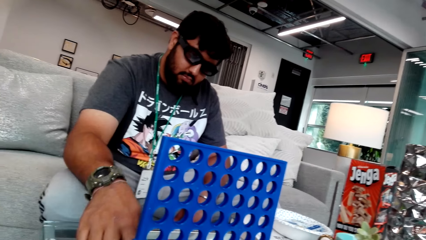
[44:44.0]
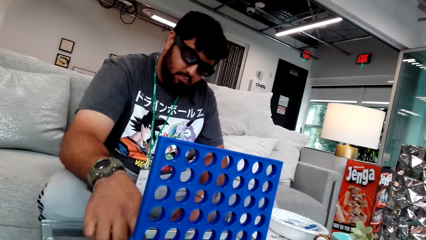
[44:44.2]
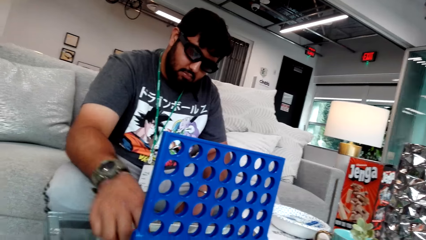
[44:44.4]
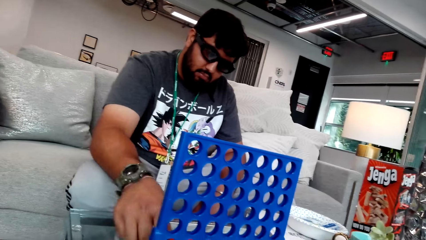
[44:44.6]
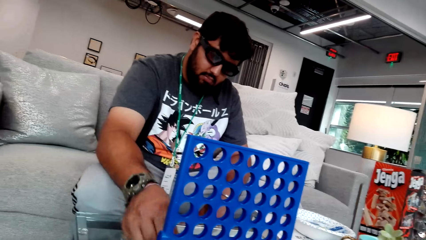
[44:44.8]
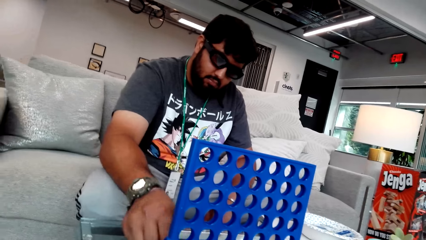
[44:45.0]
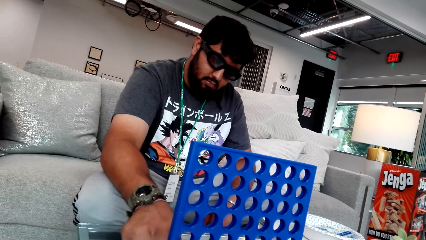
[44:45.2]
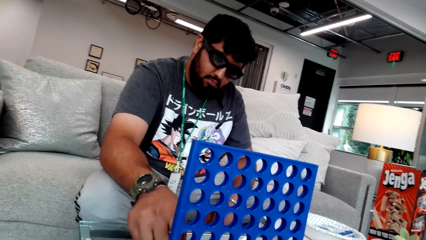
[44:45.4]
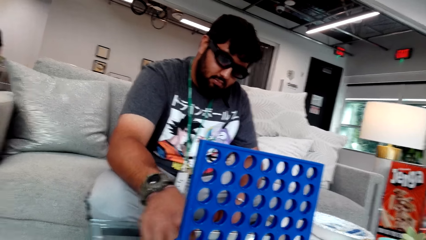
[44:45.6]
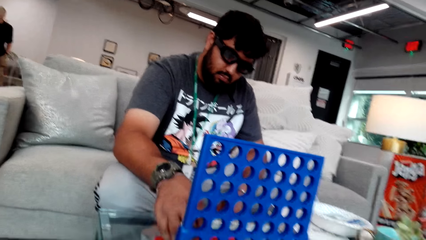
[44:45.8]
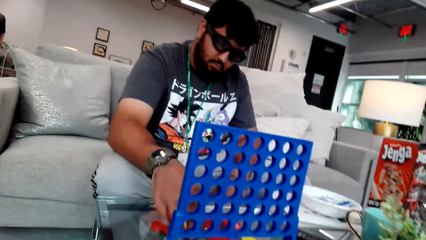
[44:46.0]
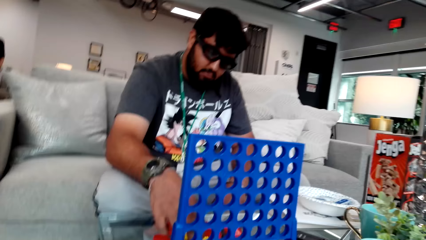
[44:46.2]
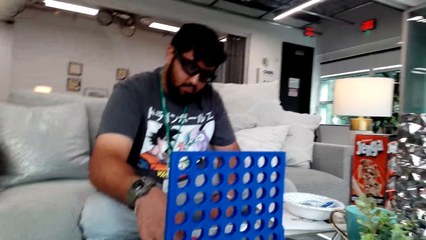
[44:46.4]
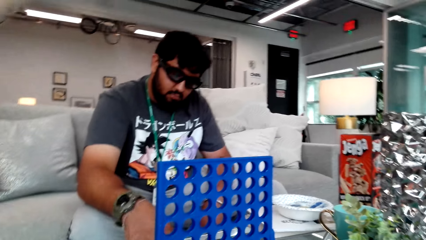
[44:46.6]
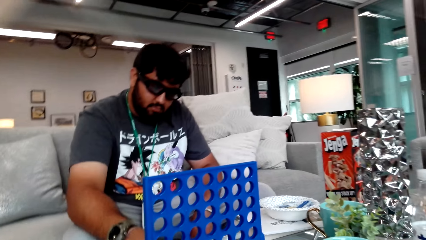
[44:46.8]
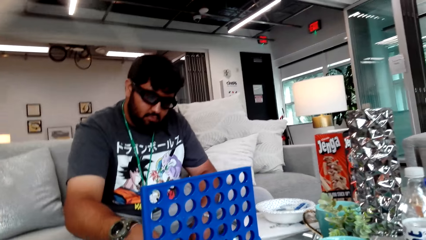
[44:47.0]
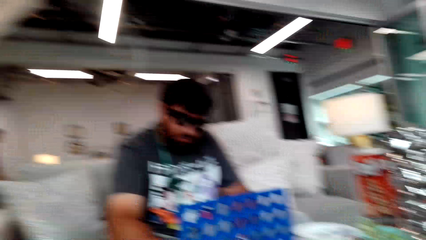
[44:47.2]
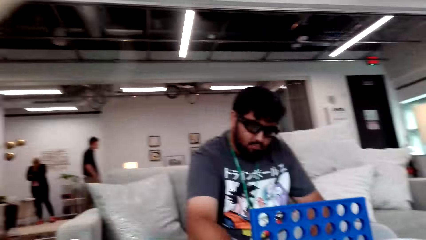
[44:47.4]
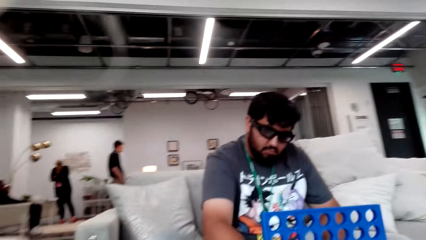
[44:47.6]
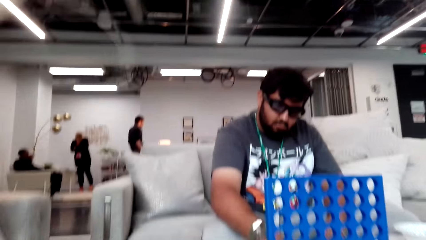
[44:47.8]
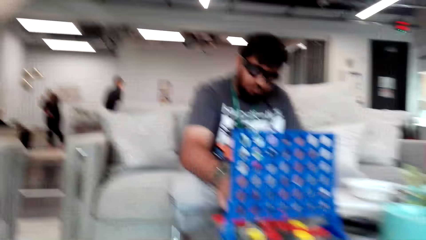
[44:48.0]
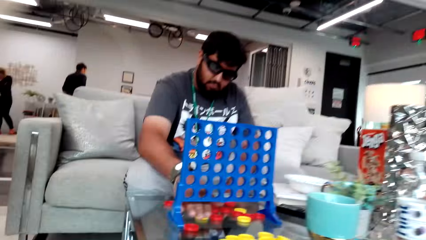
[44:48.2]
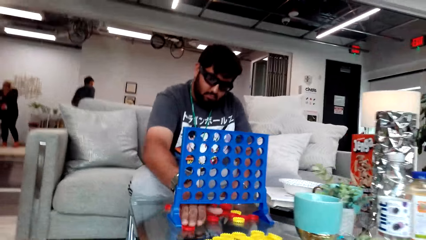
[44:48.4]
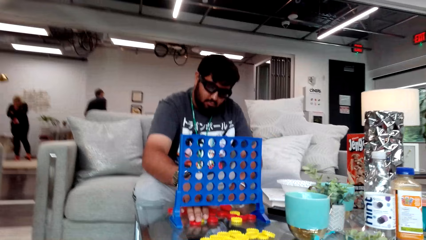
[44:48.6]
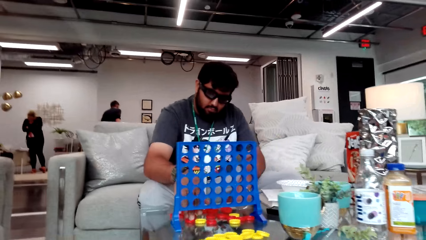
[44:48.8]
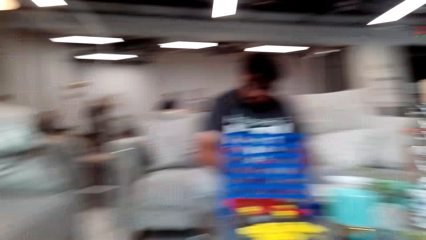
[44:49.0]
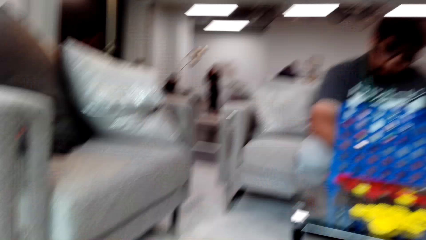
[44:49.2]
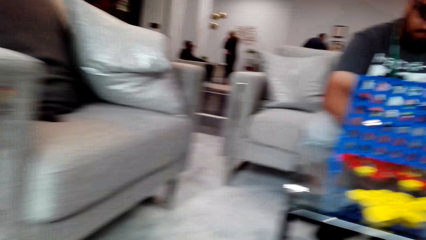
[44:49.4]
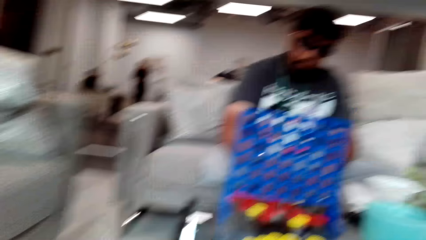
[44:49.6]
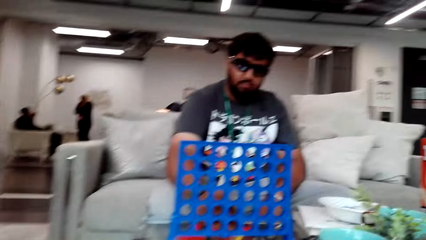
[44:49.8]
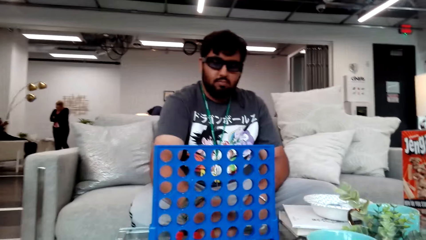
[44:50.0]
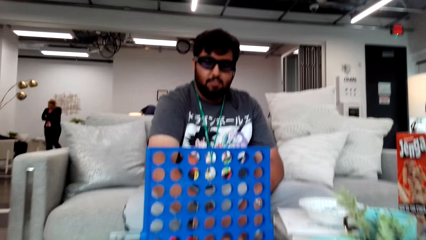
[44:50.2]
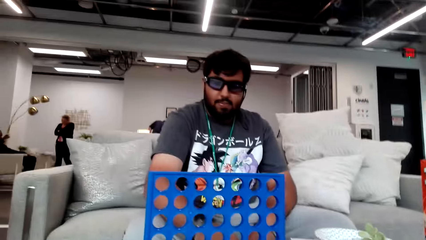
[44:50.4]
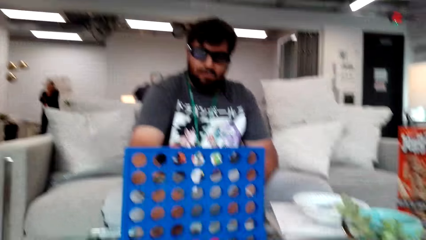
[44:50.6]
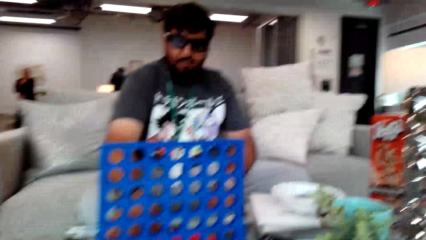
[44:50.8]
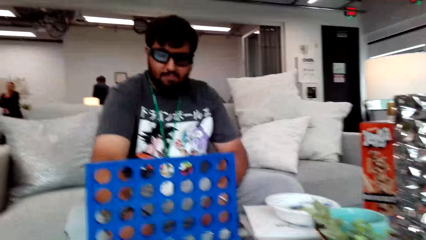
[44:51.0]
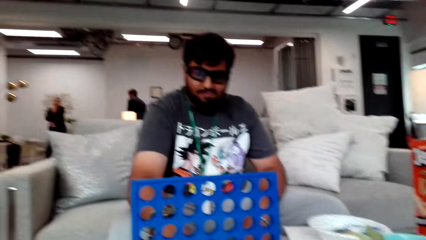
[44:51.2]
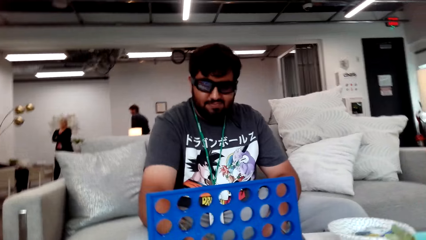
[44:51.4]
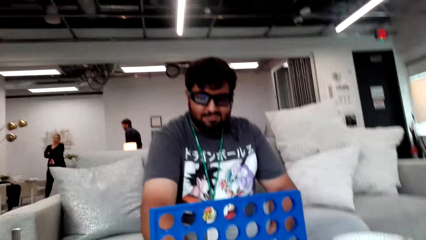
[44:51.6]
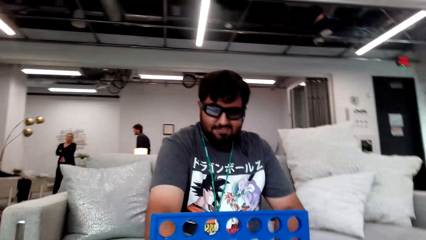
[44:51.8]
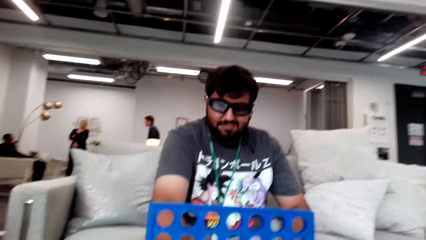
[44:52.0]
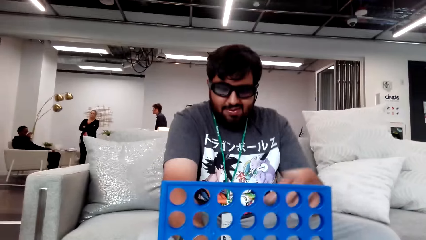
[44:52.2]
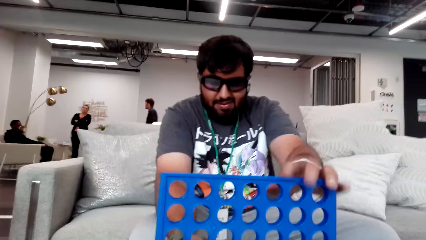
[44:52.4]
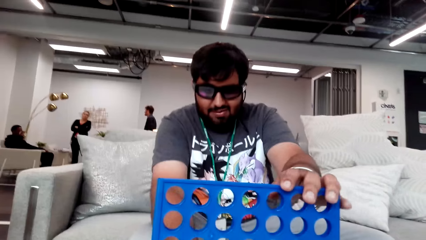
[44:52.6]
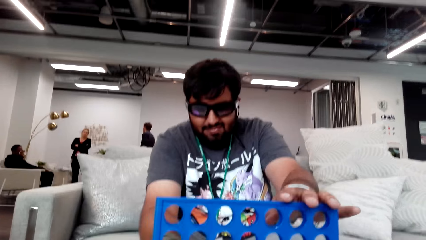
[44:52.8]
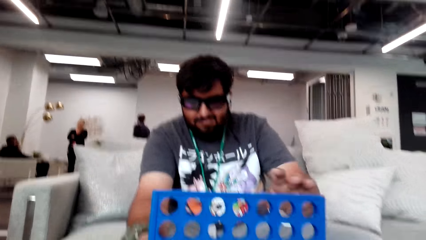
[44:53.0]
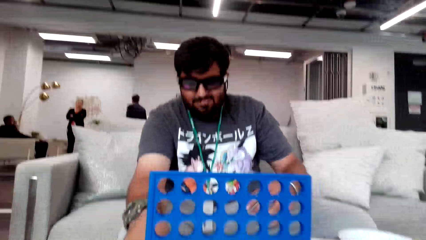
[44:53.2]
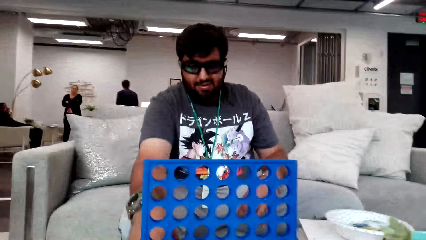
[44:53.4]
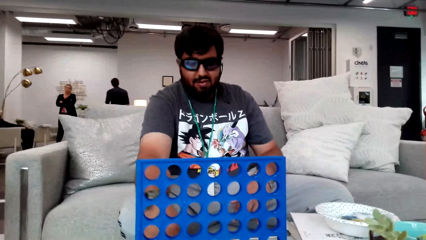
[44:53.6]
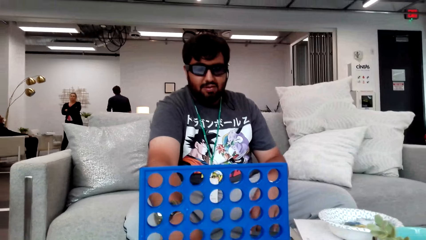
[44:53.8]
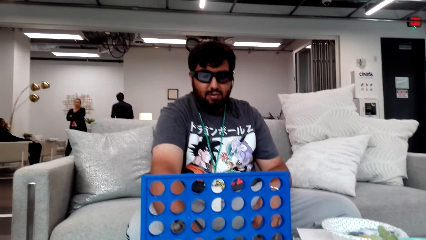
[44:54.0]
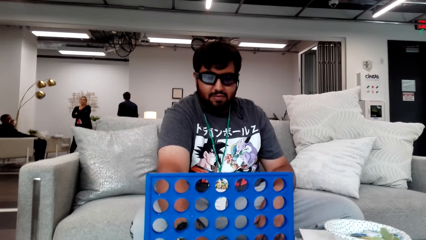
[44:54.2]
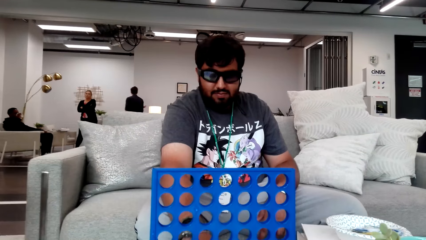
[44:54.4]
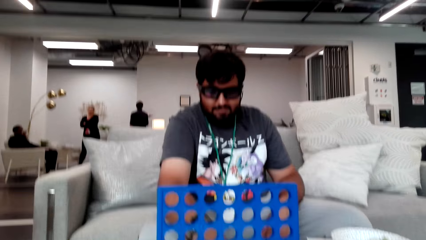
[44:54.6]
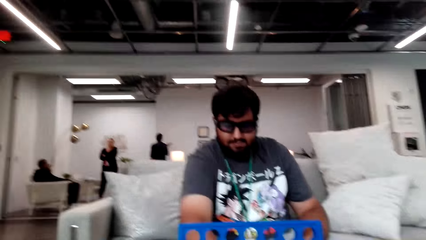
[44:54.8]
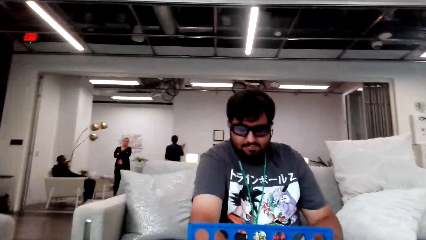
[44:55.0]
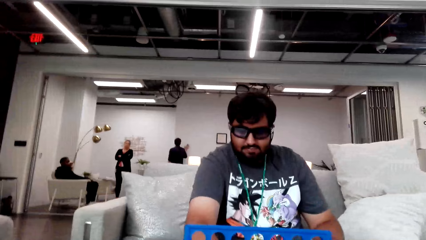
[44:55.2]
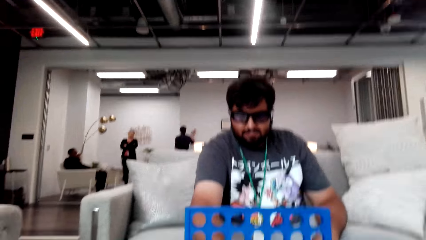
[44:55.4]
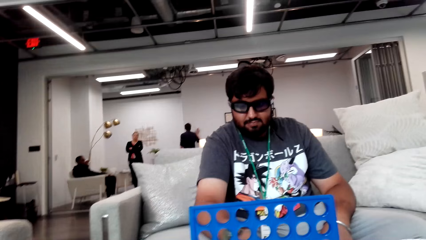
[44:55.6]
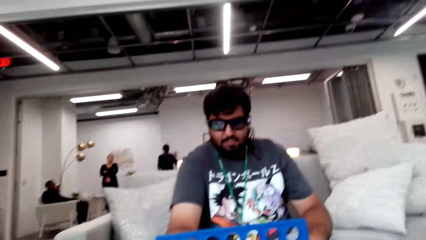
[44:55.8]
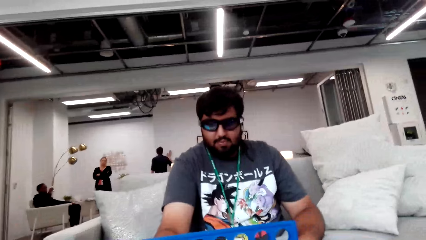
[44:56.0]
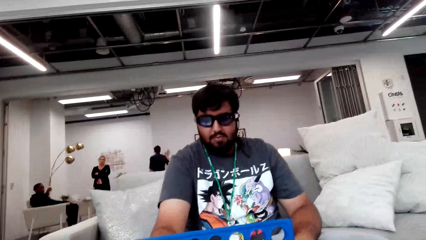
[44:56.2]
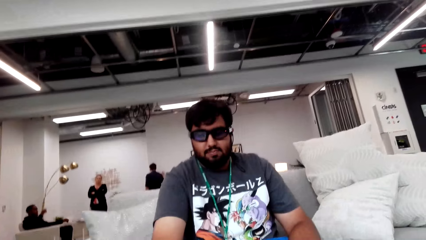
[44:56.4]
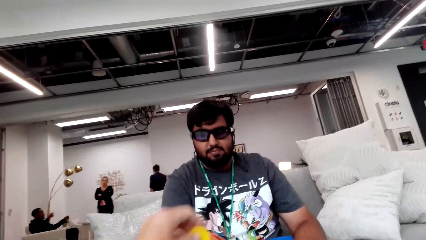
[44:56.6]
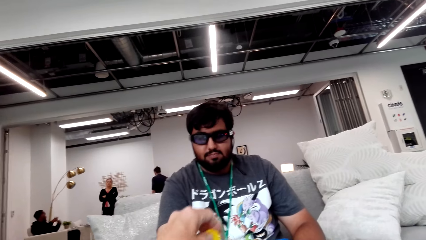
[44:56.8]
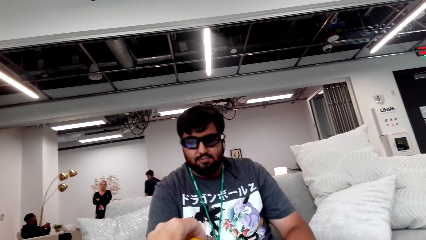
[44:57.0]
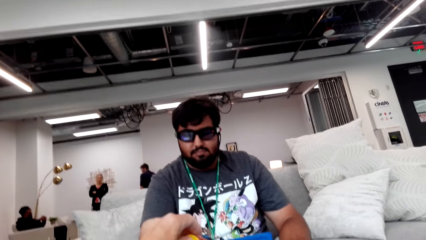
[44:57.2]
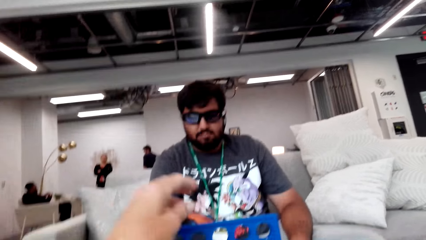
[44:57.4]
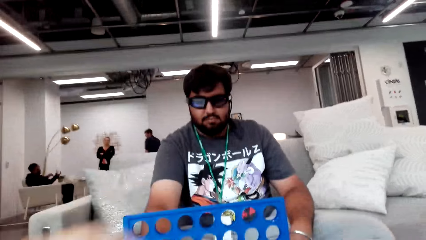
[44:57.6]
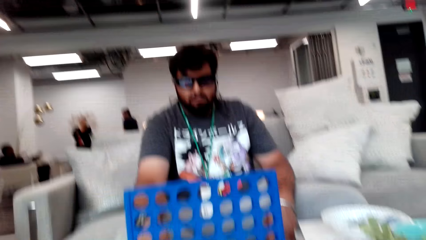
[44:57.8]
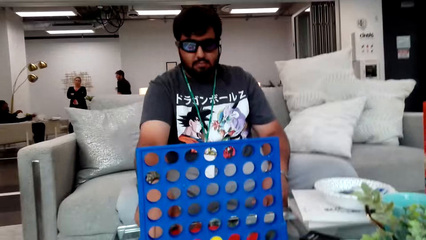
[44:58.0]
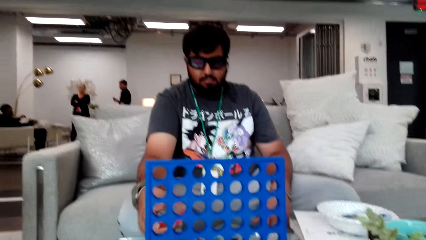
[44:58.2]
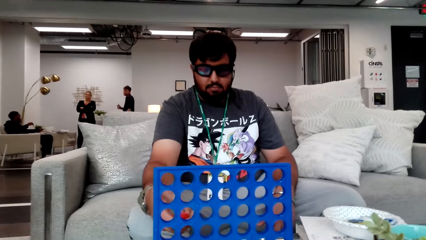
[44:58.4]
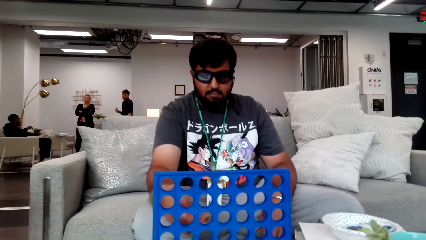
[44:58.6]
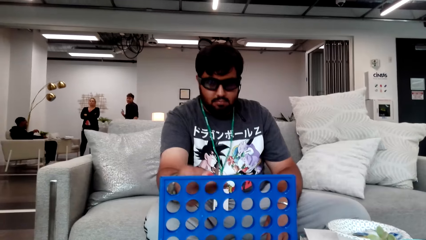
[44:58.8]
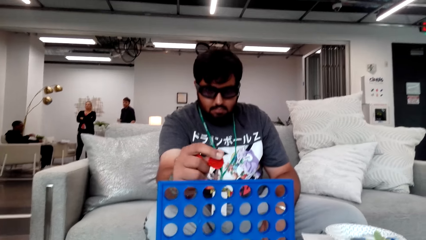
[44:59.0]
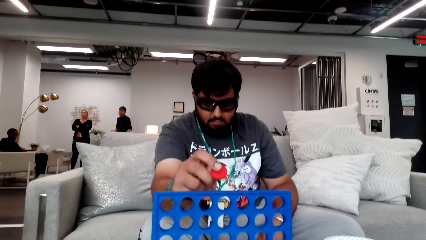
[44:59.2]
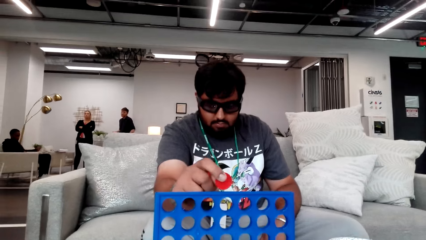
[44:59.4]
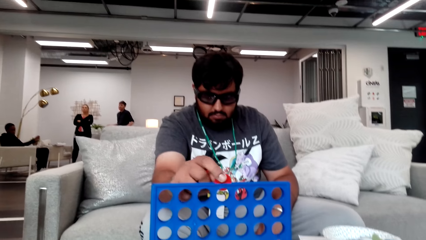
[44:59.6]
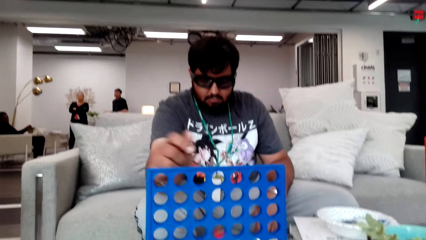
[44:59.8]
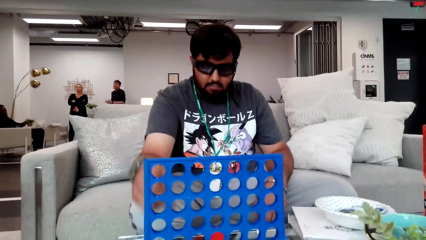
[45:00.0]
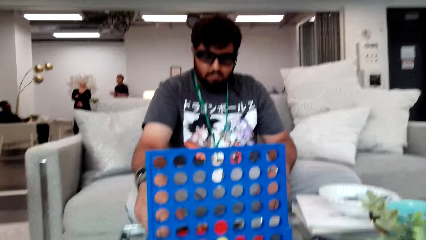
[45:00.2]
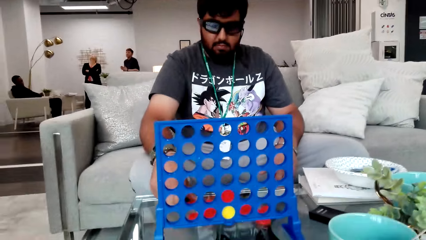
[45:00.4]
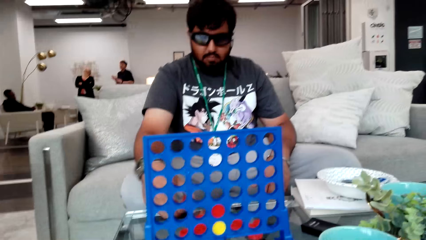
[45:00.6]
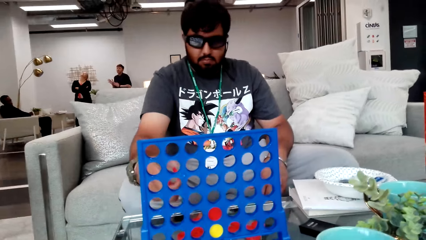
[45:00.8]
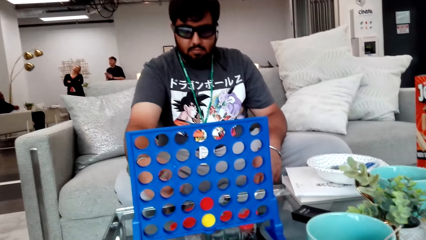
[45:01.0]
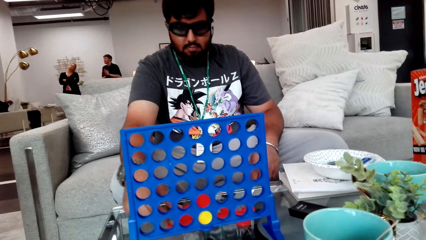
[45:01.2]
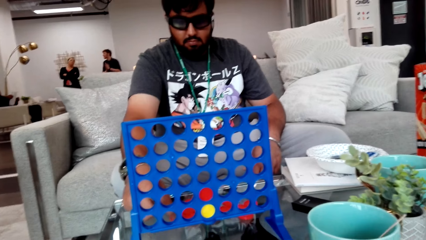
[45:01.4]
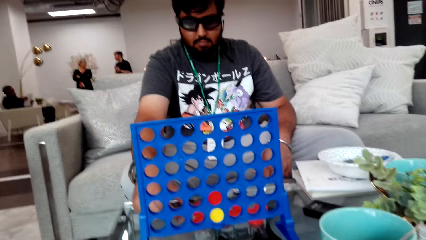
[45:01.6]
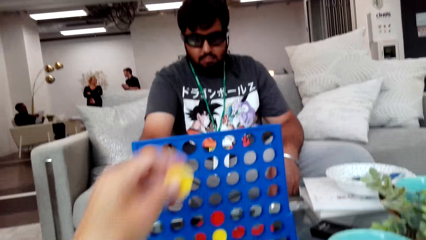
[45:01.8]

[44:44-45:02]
A person arranges the bingo. The person holds the board. The person holds the bingo.
